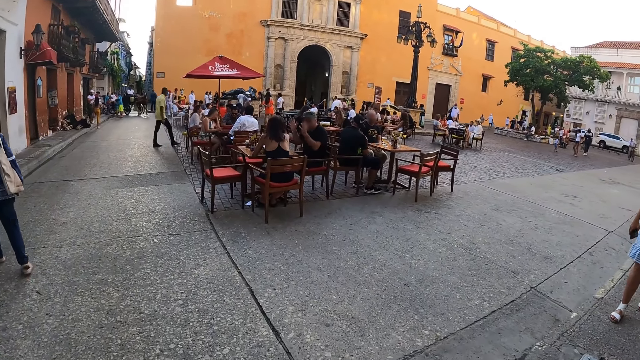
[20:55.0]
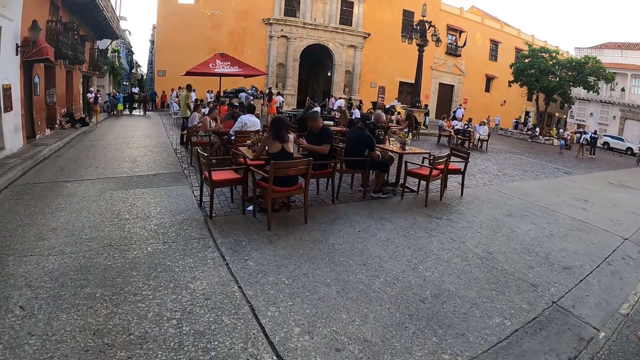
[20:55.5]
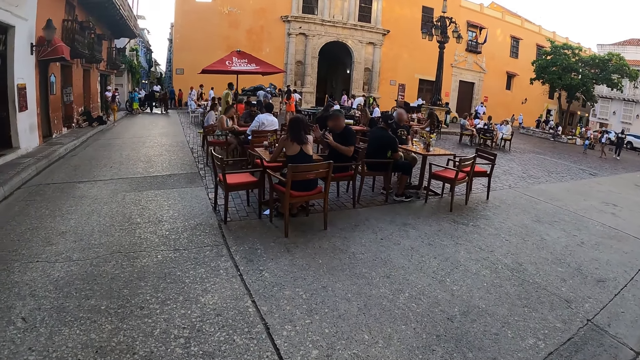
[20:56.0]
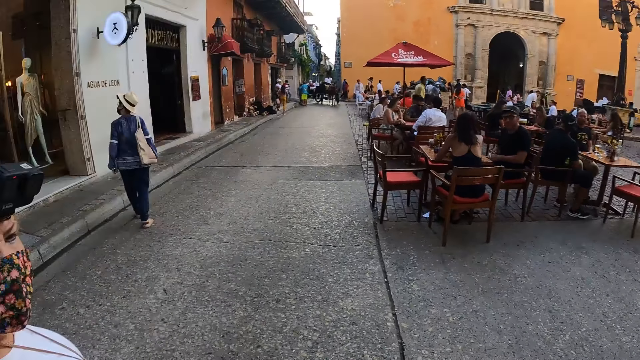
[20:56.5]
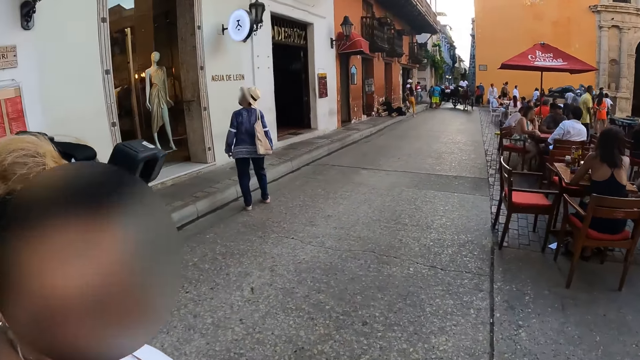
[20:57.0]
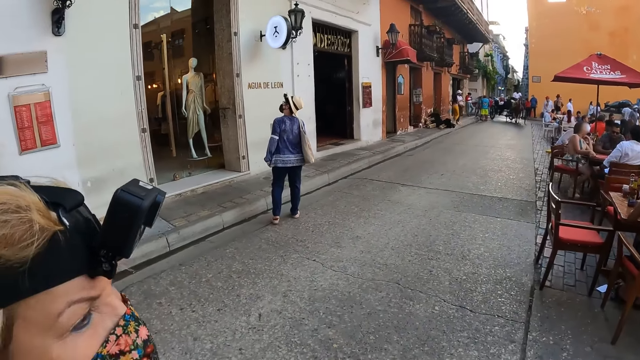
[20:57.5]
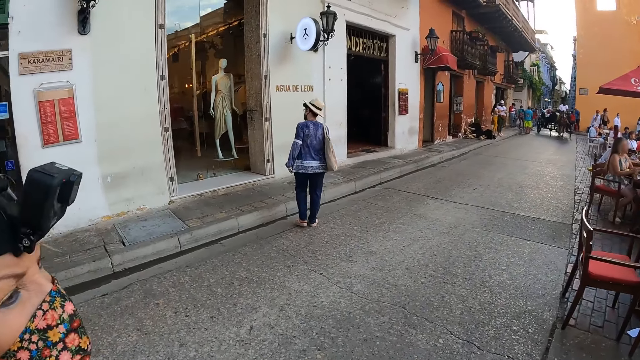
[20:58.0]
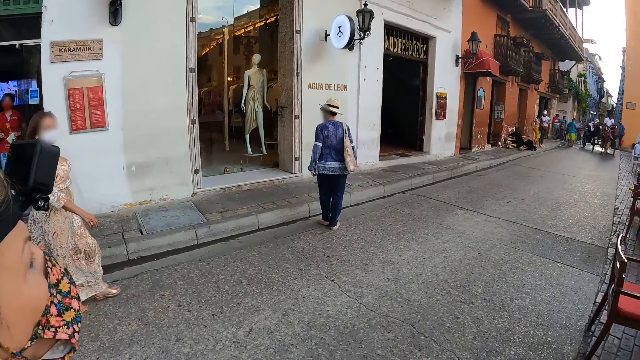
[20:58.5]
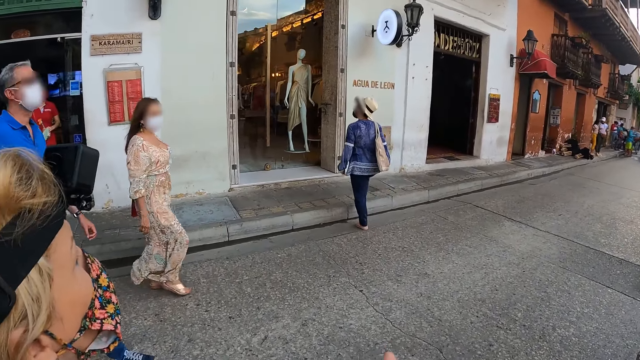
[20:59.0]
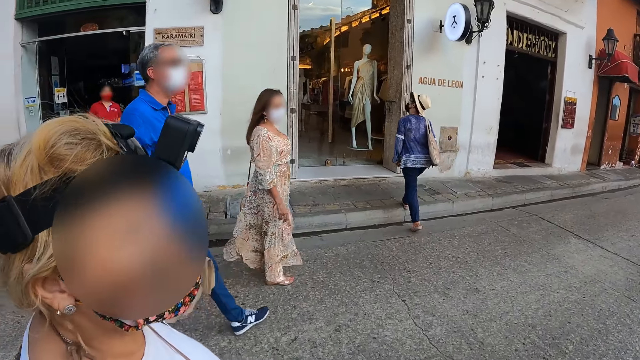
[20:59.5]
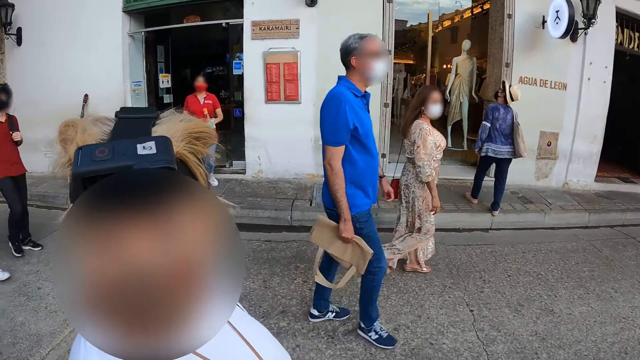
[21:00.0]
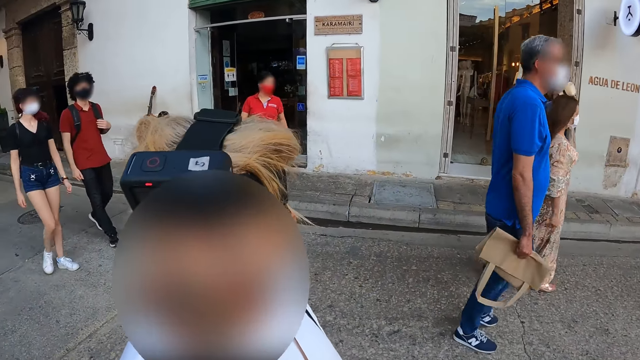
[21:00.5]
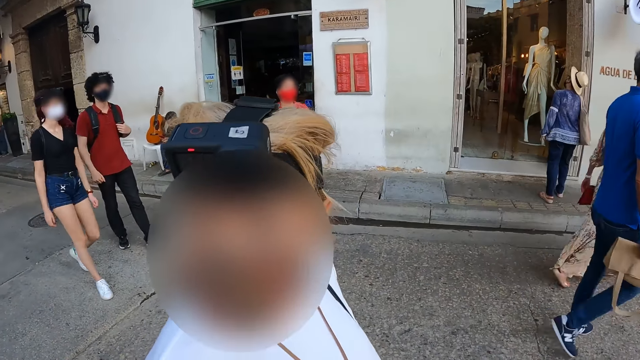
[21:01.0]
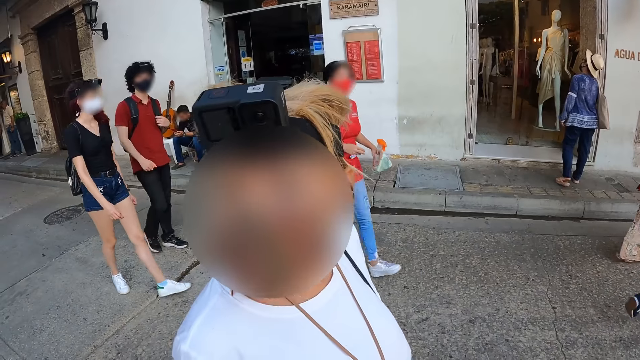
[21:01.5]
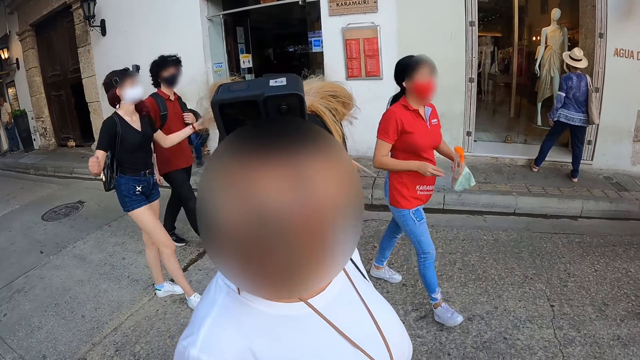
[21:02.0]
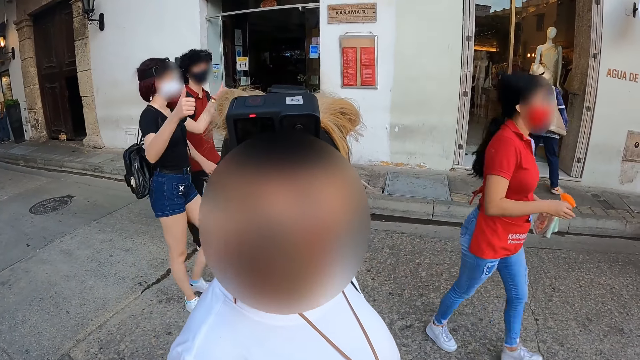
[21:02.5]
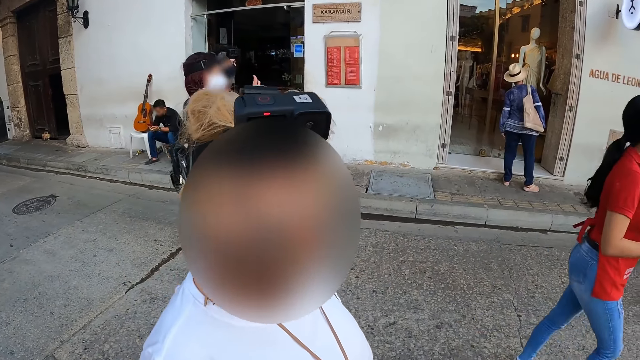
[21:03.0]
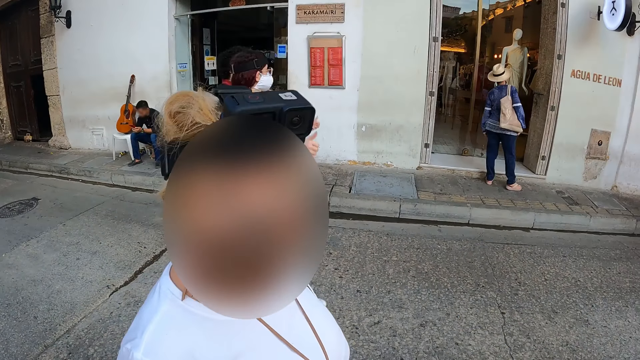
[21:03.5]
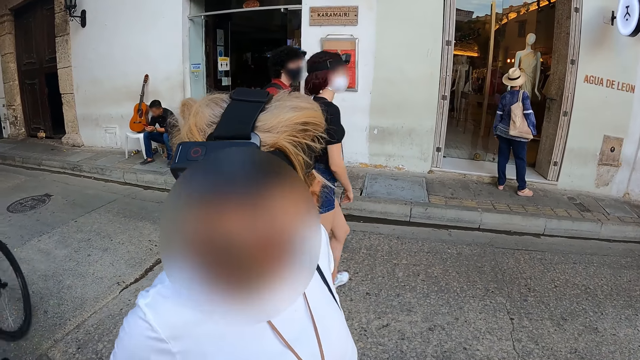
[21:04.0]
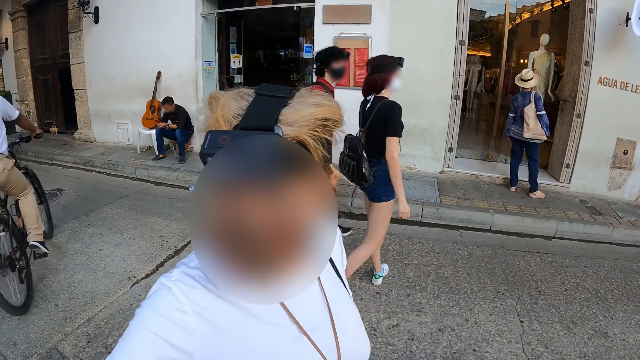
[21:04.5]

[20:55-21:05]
The woman converses with the camera wearer. A group of people walk past the camera wearer, the woman and another woman.

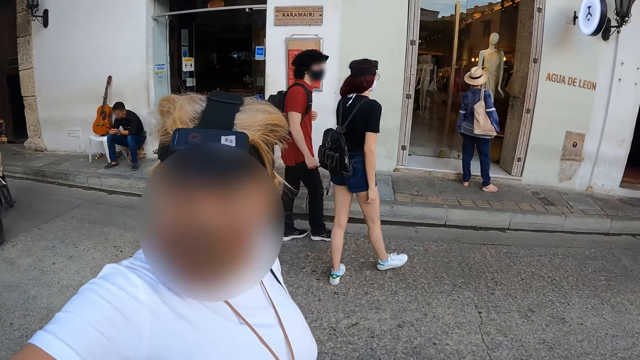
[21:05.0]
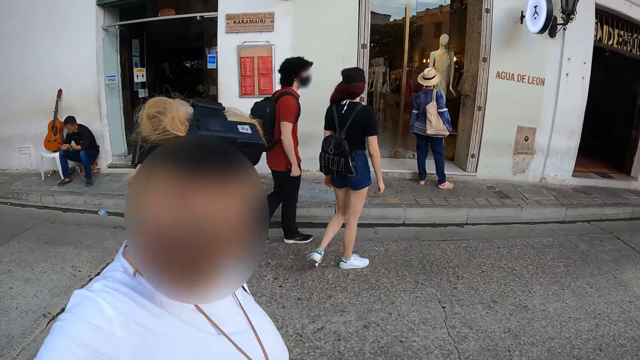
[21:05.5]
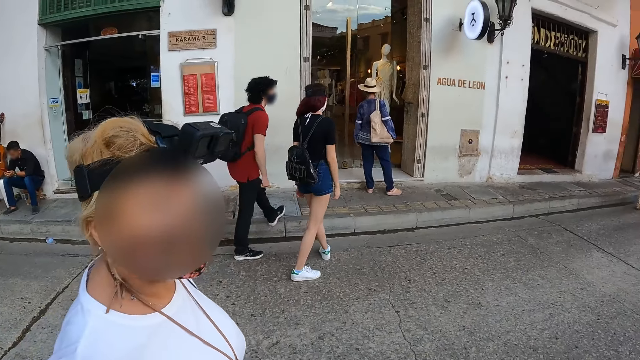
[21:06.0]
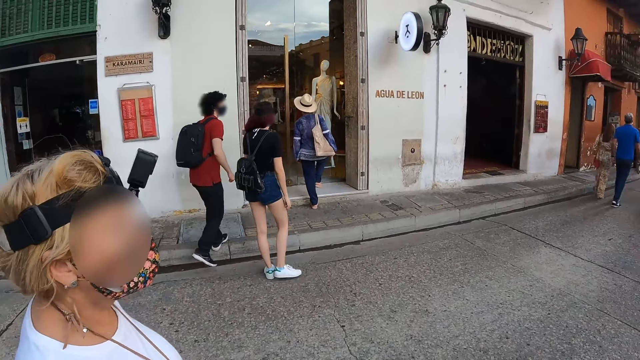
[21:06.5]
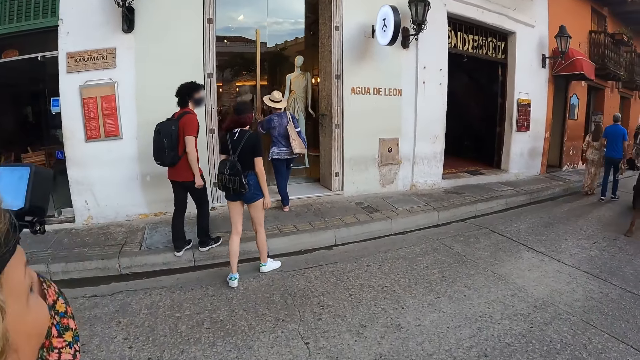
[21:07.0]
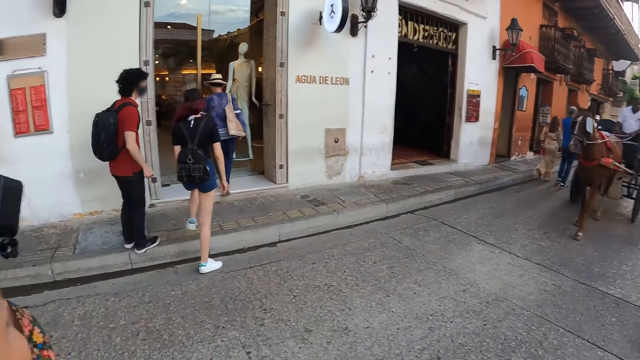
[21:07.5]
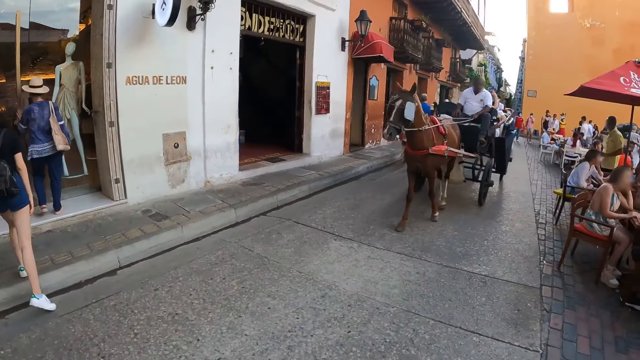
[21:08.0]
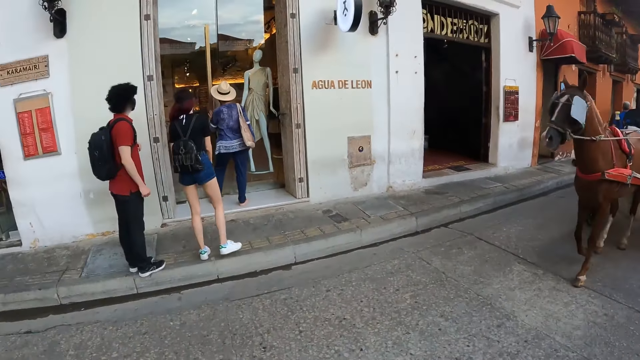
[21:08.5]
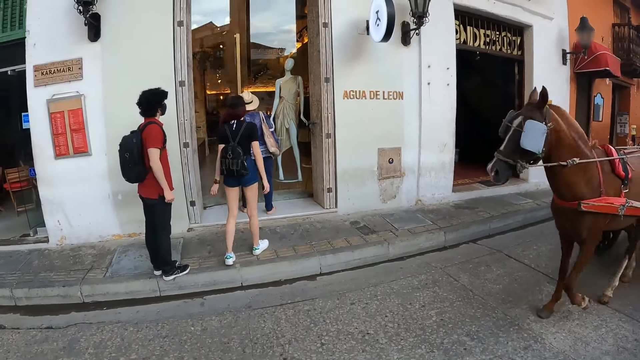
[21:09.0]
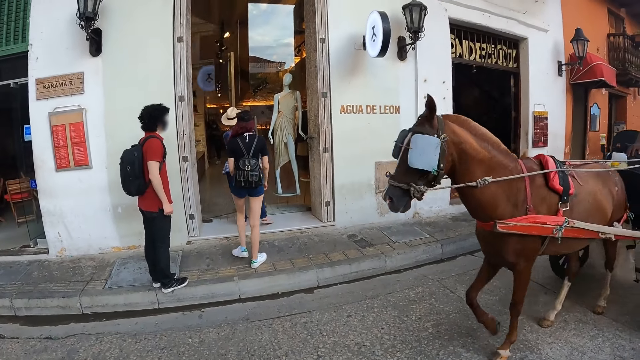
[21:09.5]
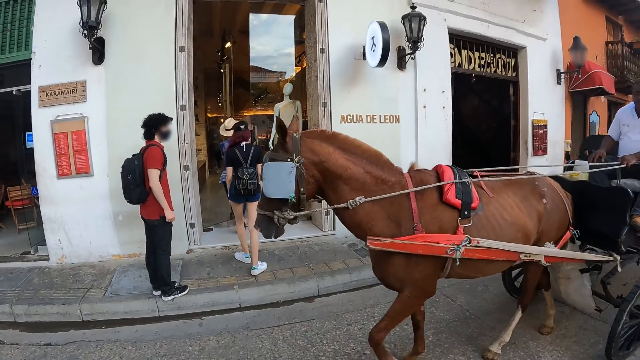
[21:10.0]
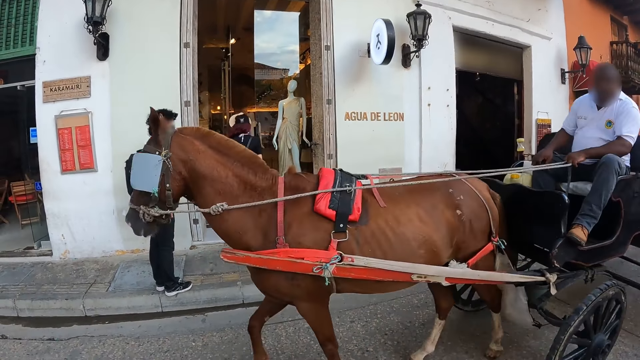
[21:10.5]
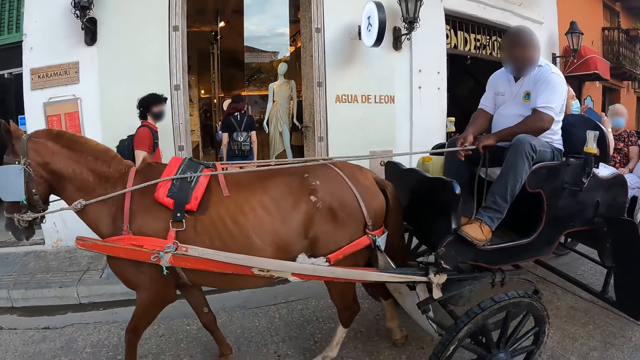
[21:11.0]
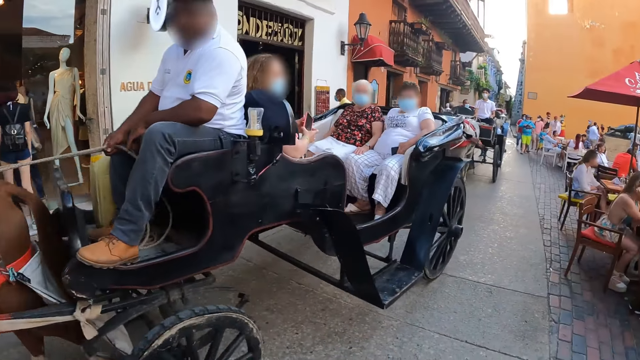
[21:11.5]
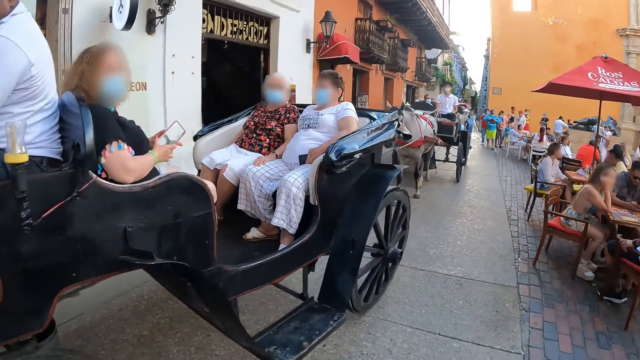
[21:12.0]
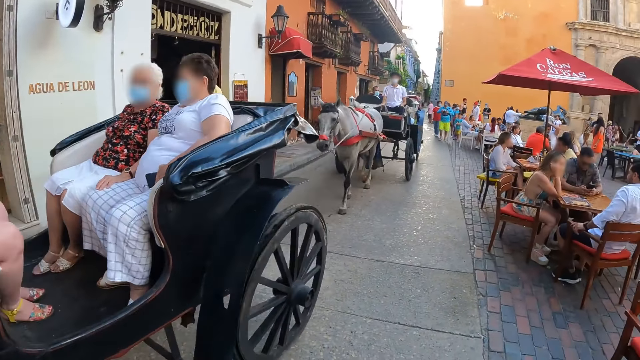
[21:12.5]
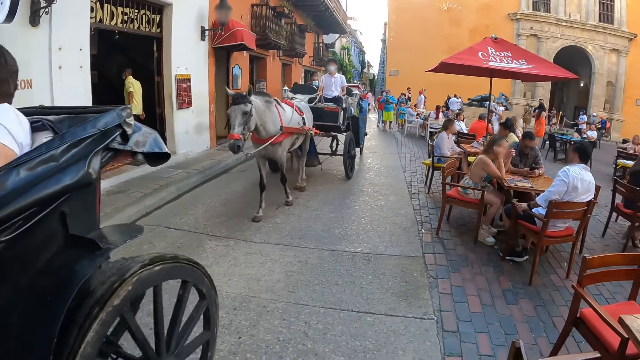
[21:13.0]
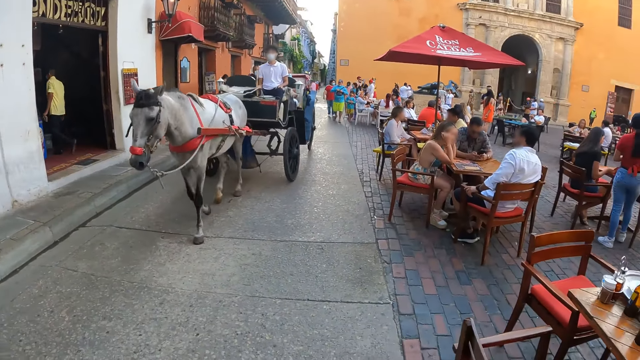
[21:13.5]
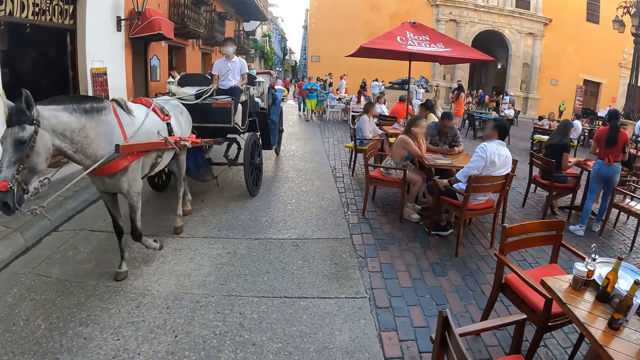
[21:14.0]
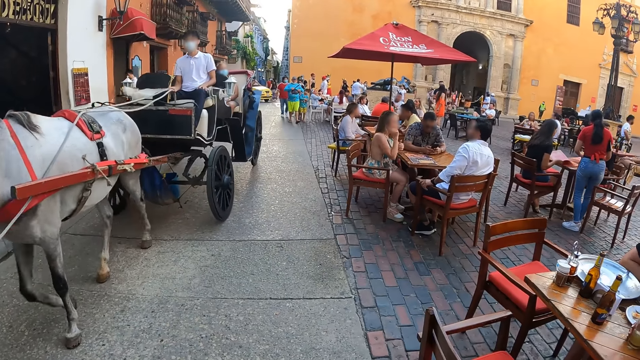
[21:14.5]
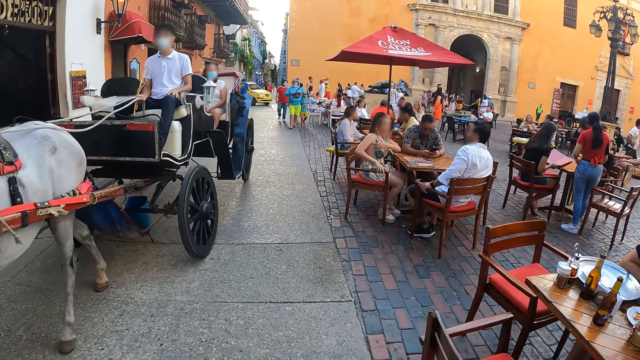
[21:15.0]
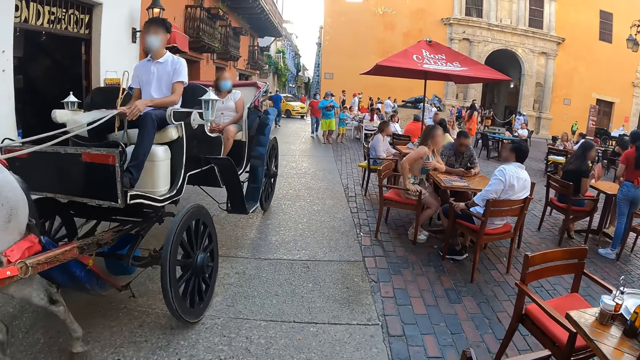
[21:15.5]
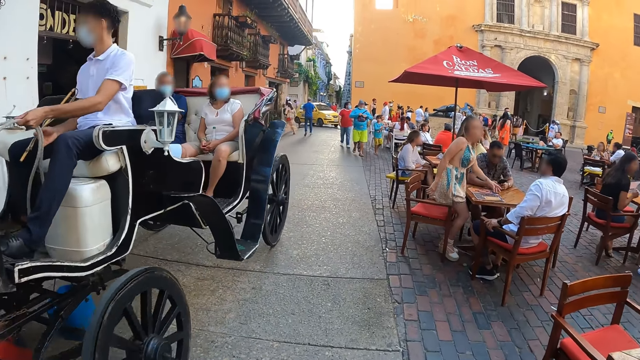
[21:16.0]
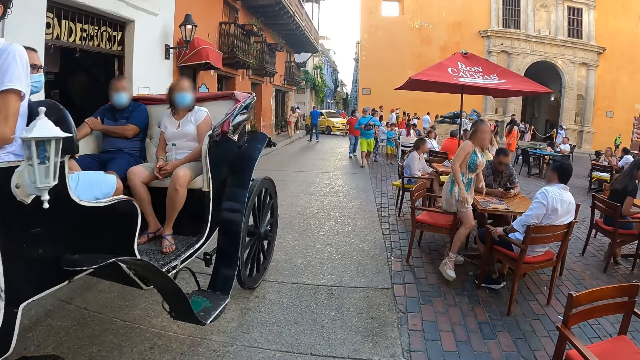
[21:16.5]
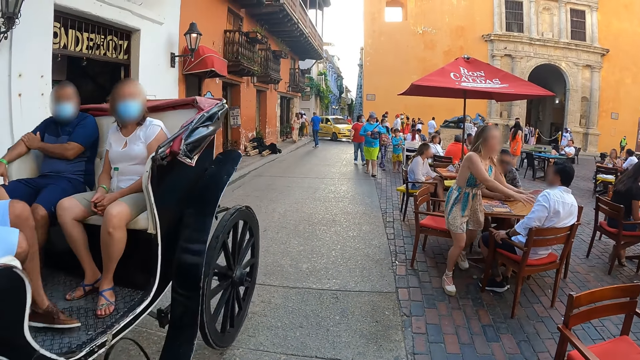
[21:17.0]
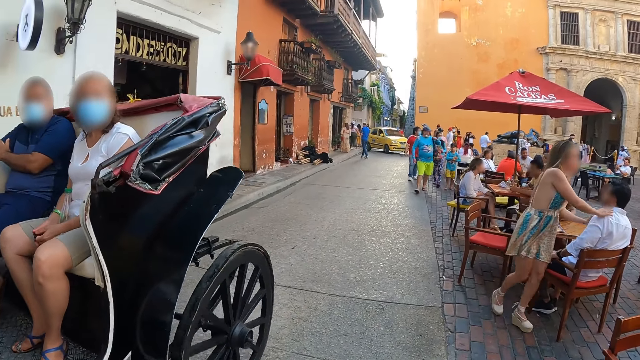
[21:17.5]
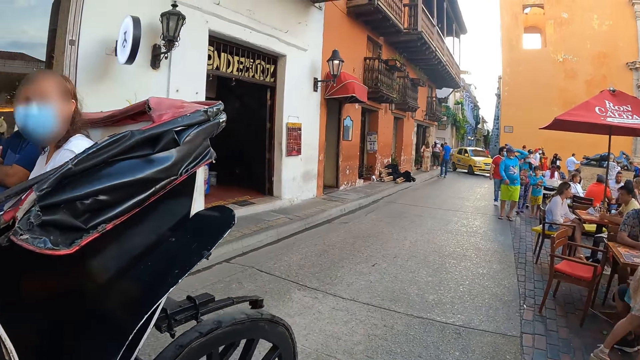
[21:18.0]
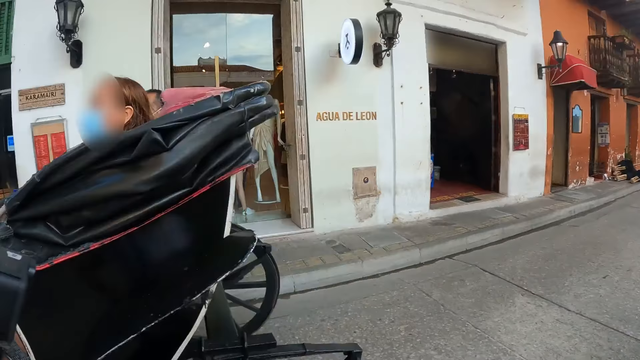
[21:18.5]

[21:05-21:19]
A woman opens a door of a store with her left hand. The woman walks into the store. A man rides a horse and a carriage with passengers past another woman and the camera wearer. Another man rides a horse and a carriage with passengers past the other woman and the camera wearer.
